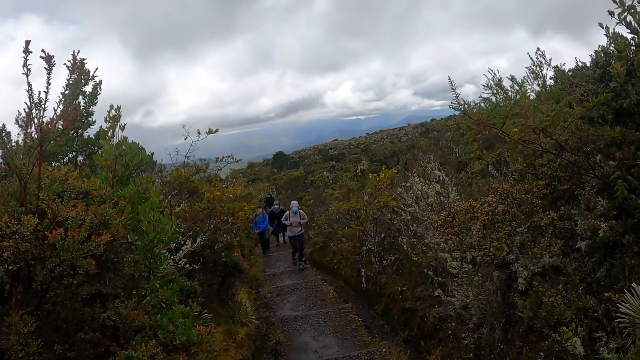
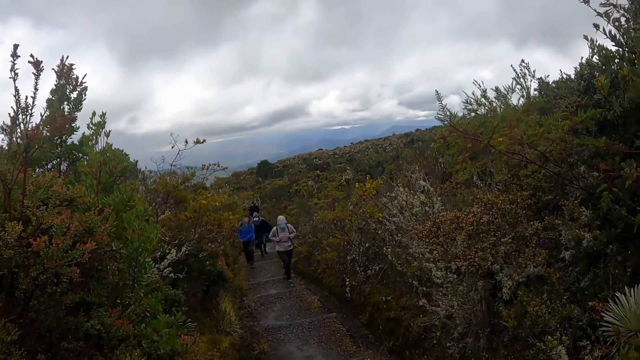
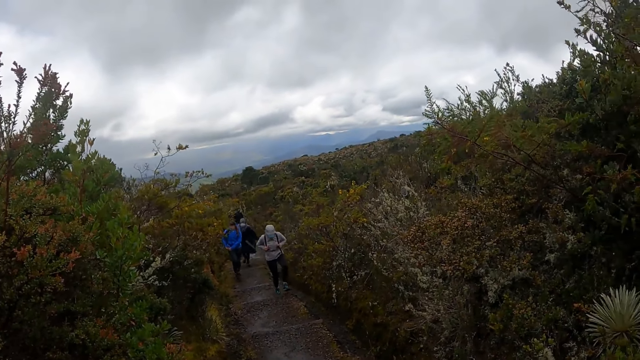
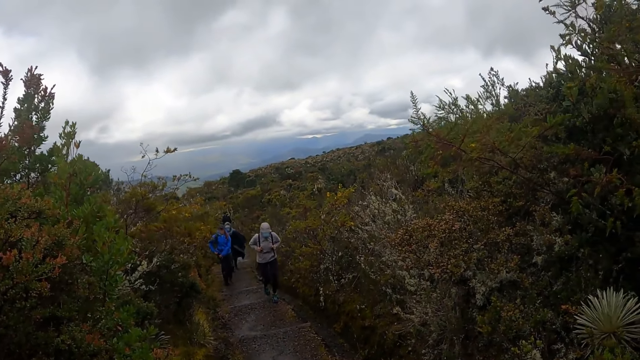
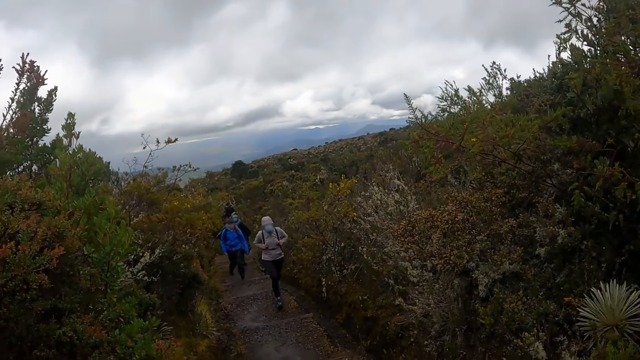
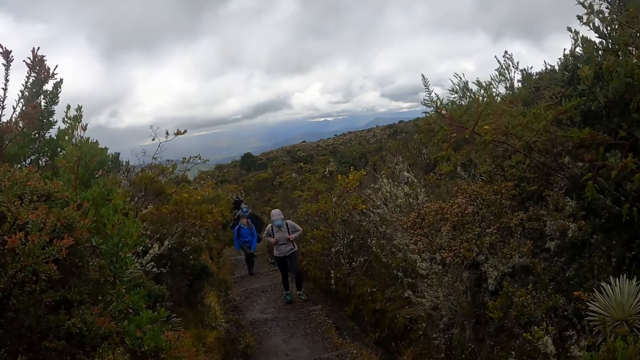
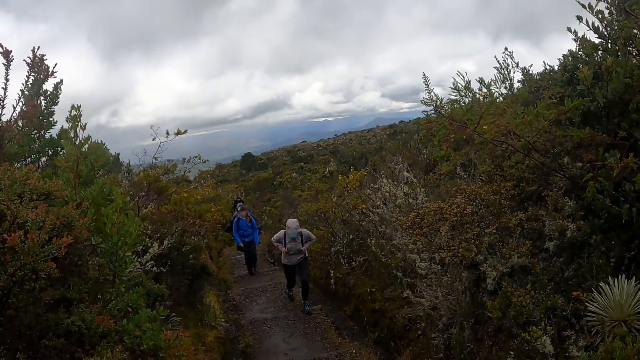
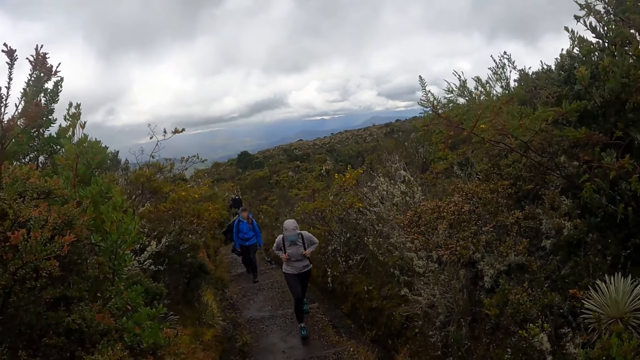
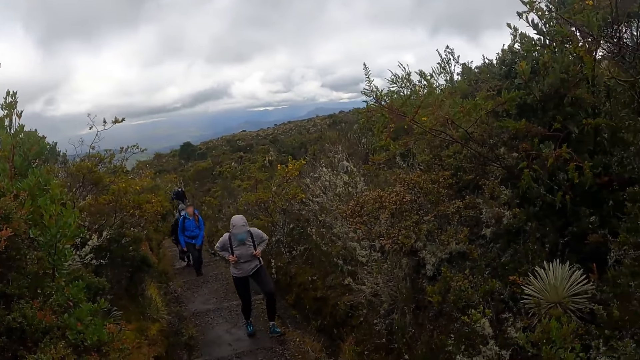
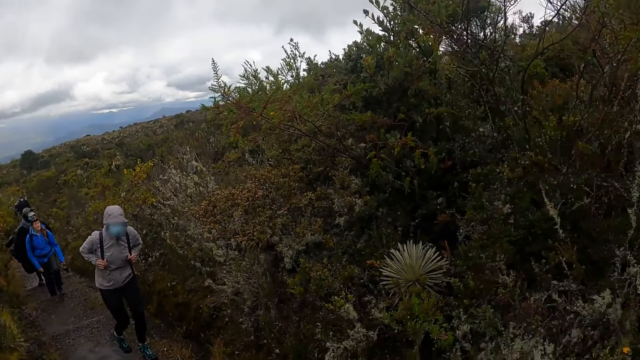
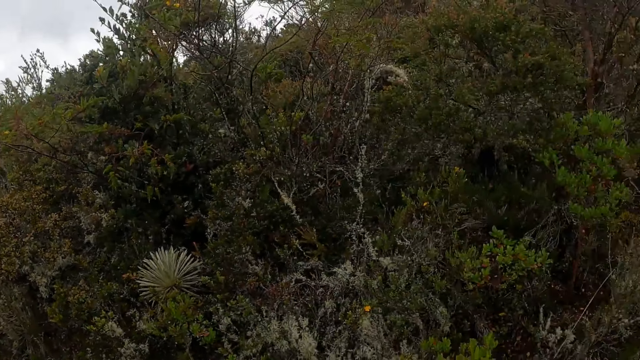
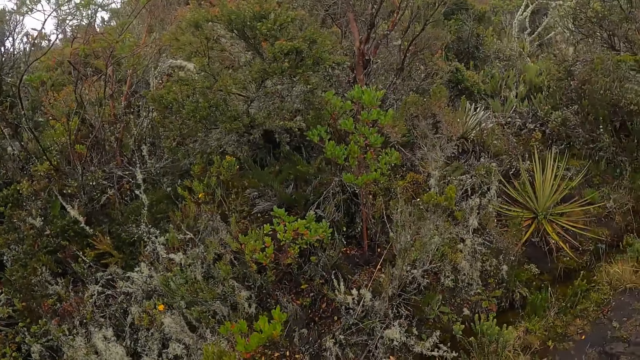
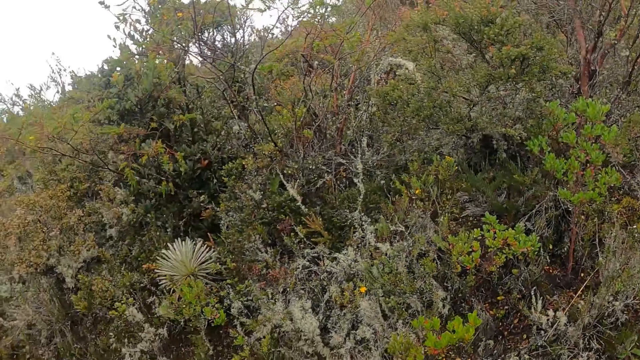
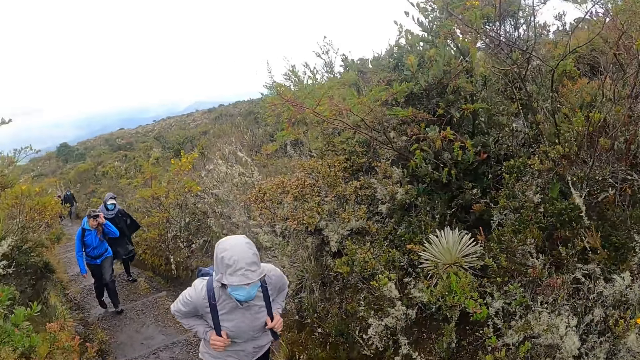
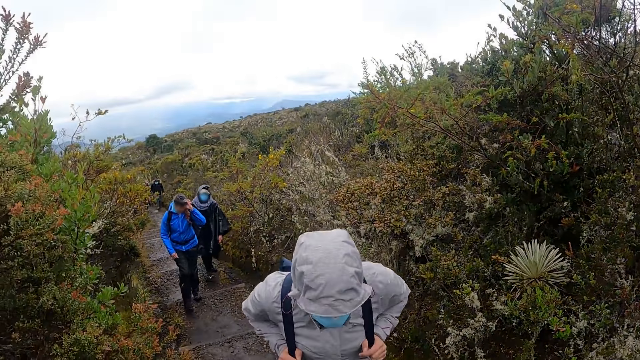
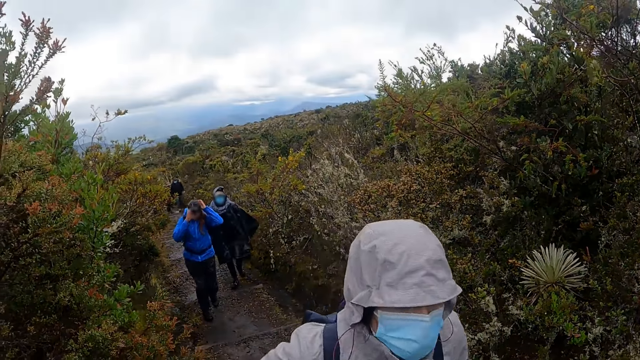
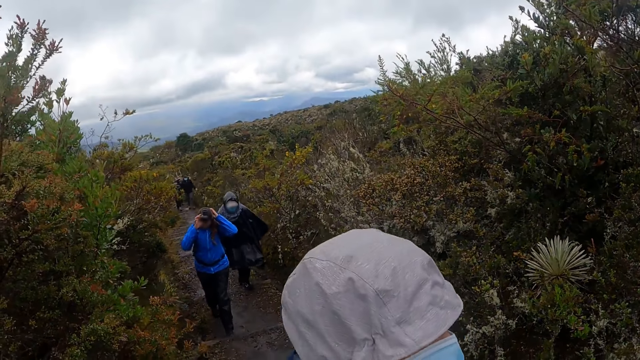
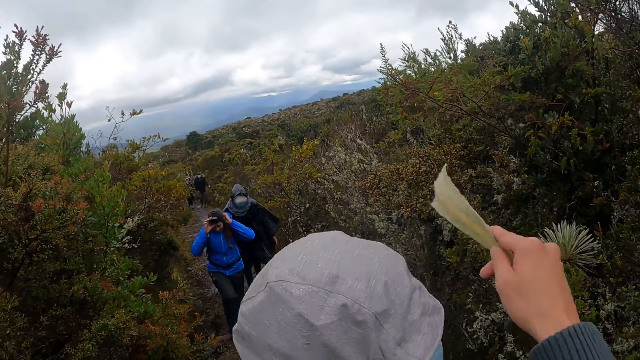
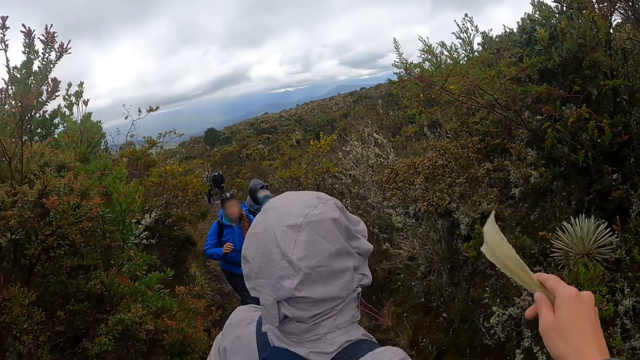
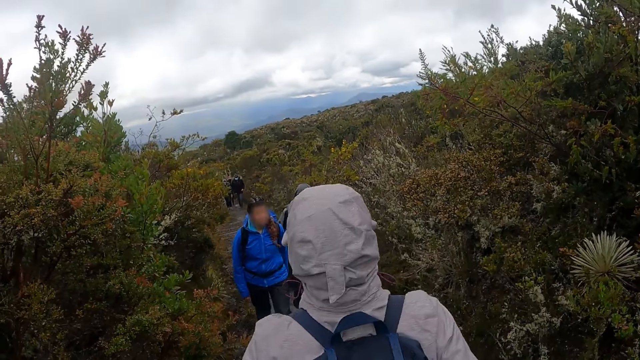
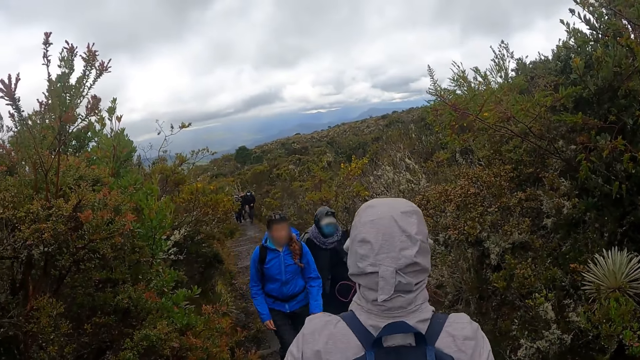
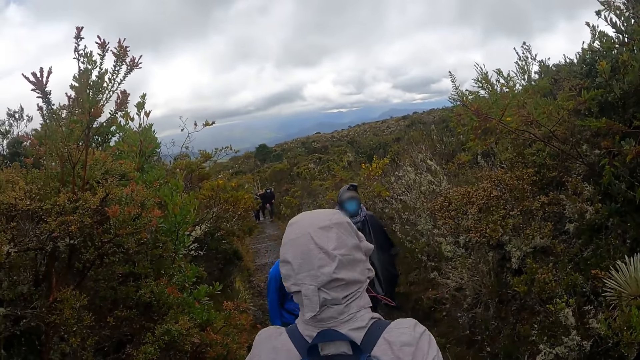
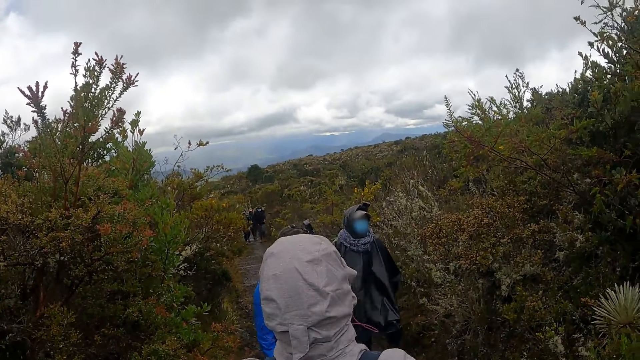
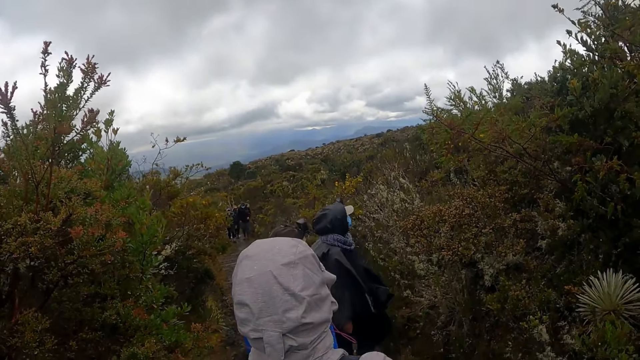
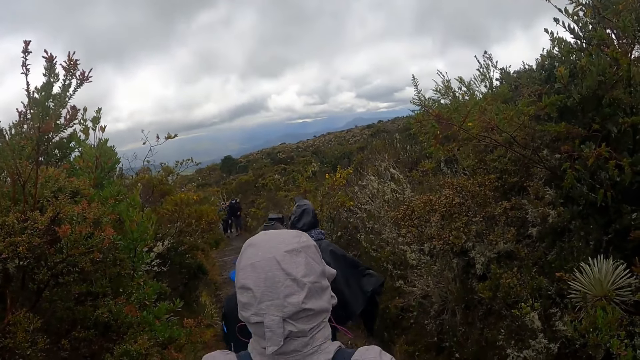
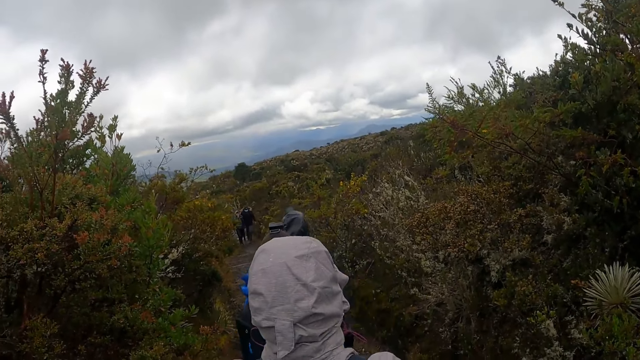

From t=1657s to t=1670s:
The camera wearer looks at the people. They look around. A woman adjusts her cap with both hands. The camera wearer looks at the people. They interact with the group of people. They raise the hand.

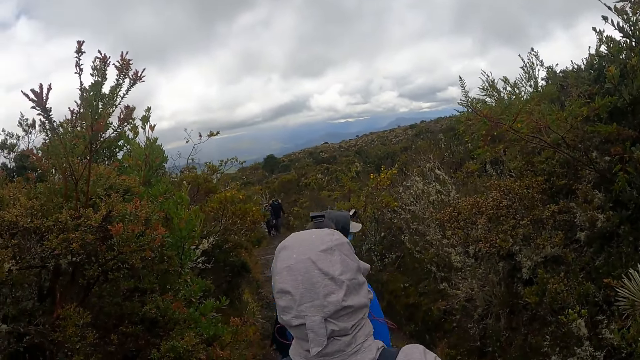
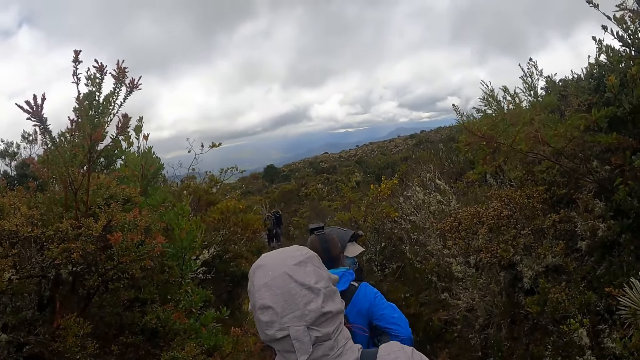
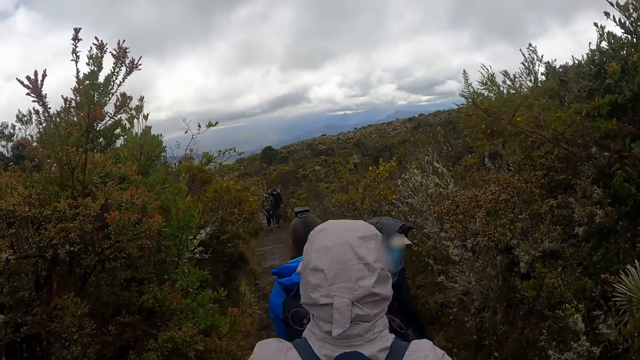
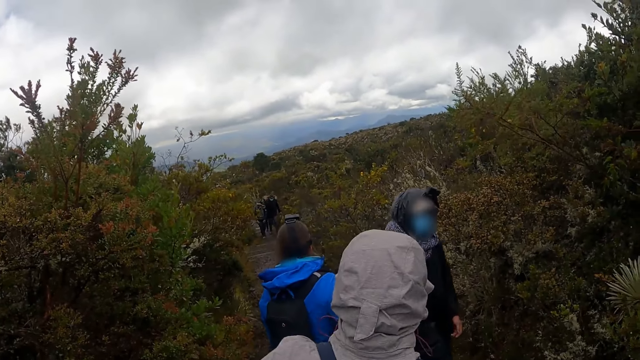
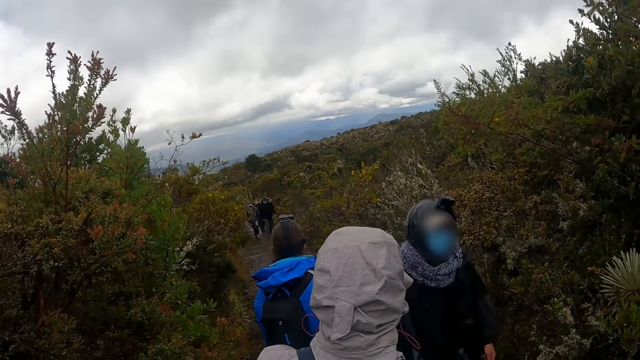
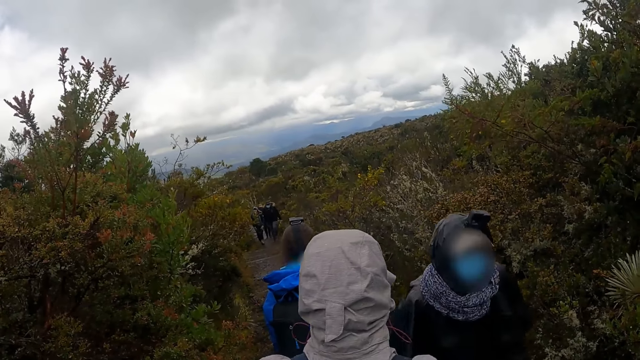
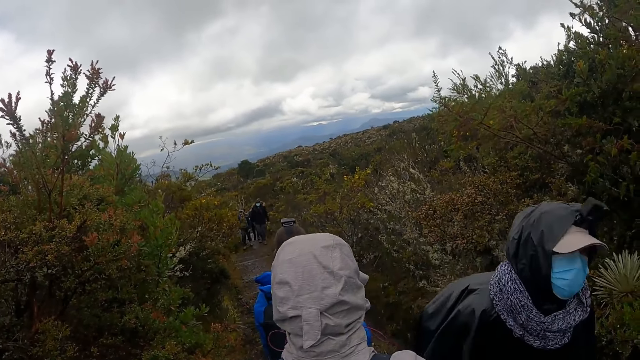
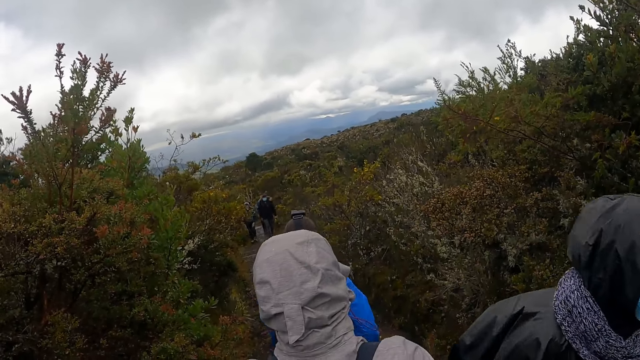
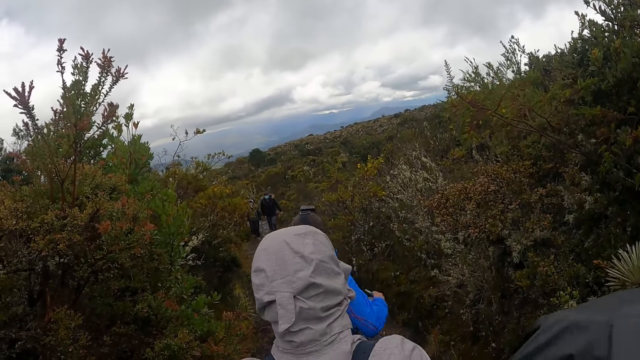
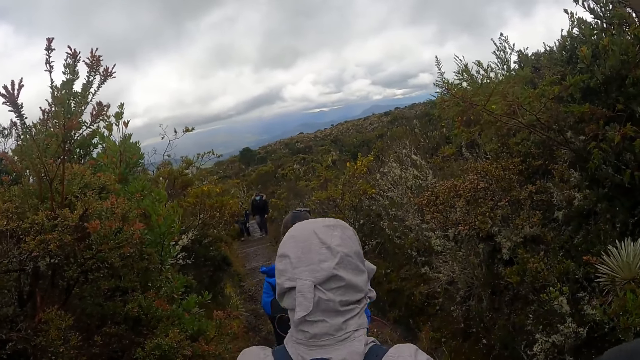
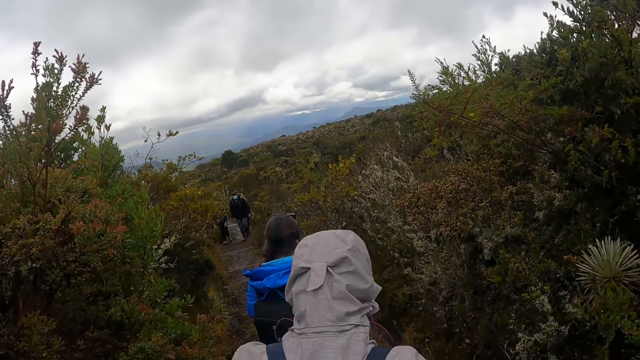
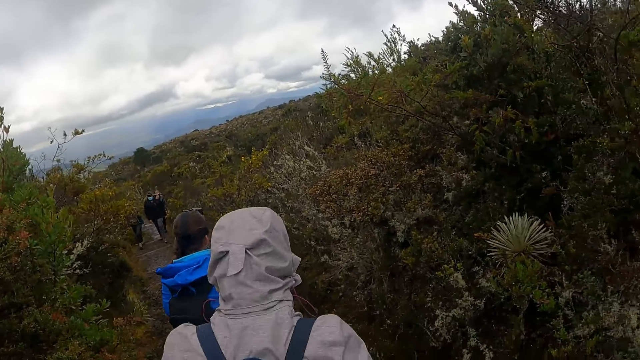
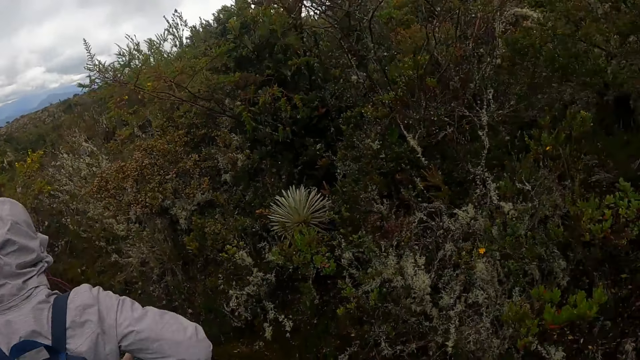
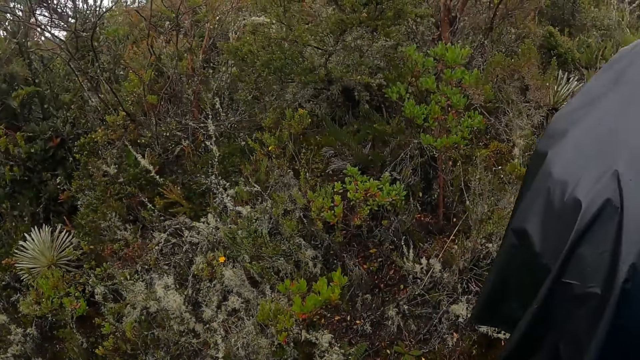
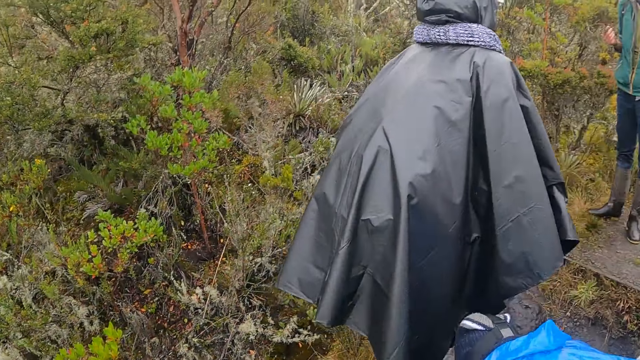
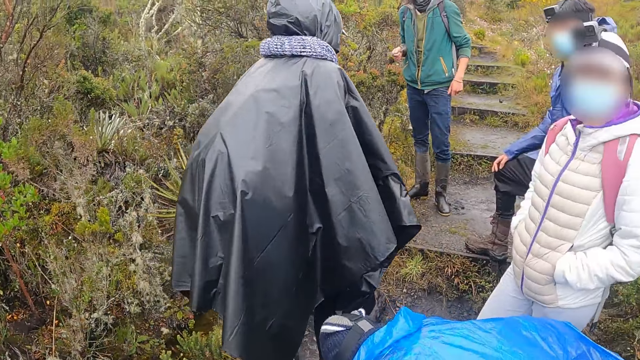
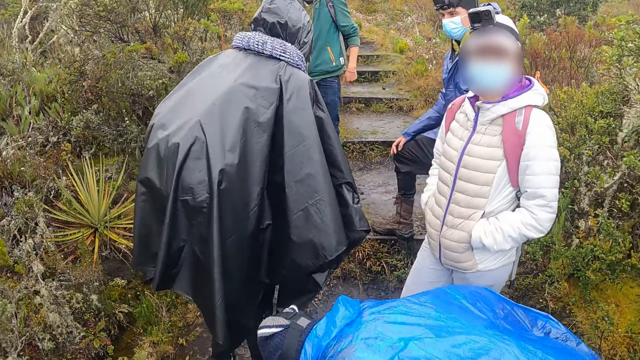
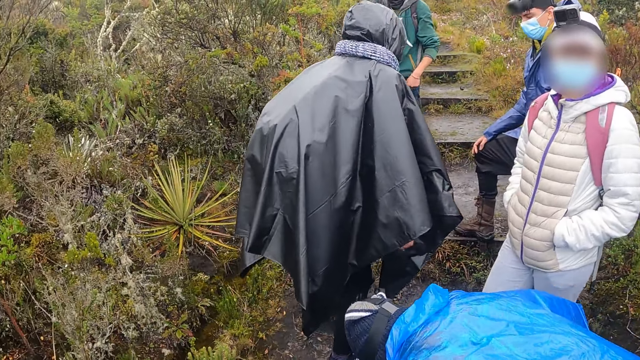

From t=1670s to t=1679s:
The camera wearer looks at the people. They look around. The man stands up.
